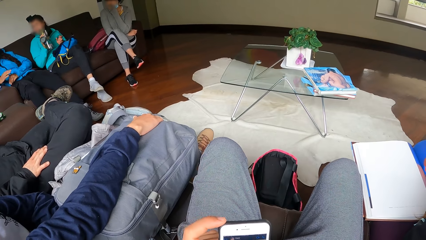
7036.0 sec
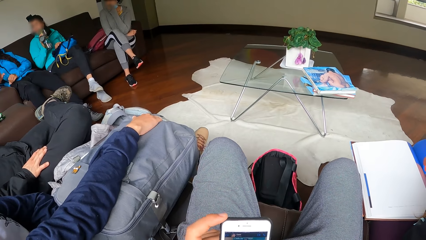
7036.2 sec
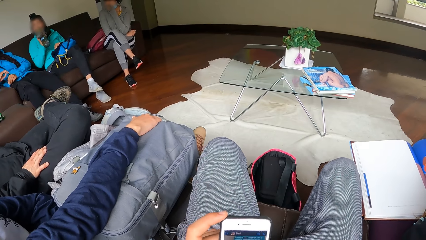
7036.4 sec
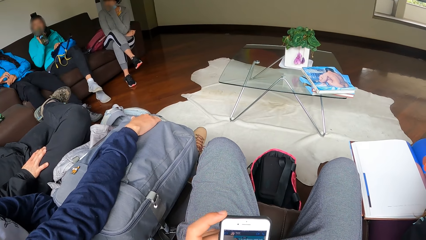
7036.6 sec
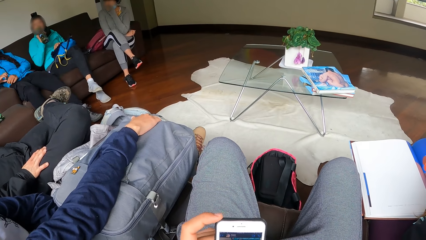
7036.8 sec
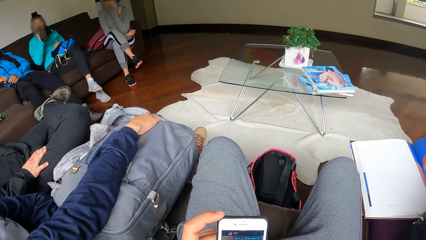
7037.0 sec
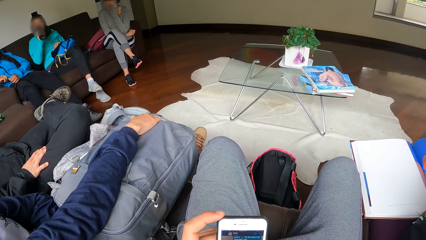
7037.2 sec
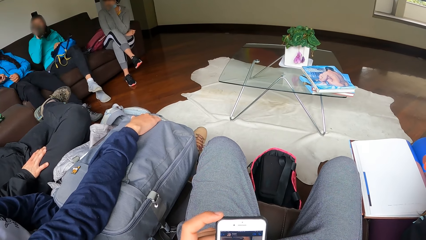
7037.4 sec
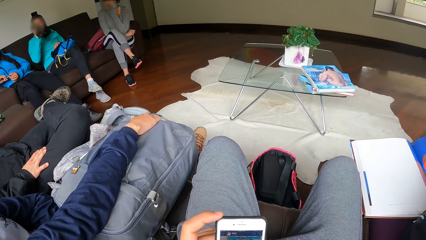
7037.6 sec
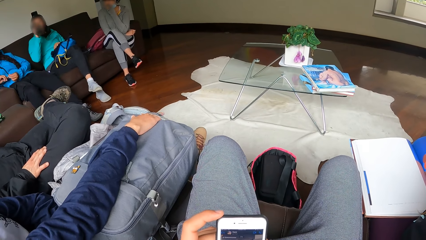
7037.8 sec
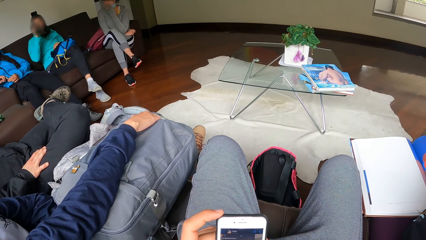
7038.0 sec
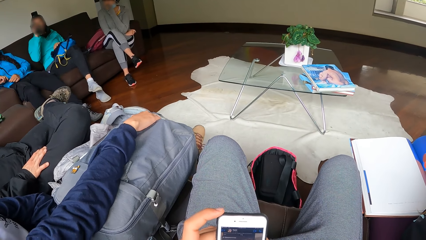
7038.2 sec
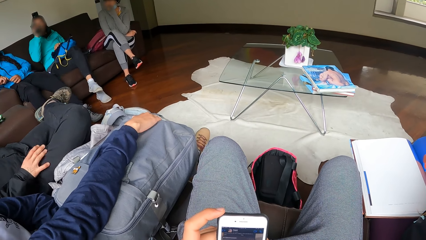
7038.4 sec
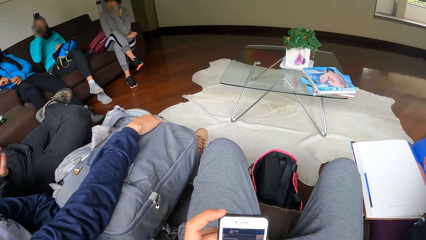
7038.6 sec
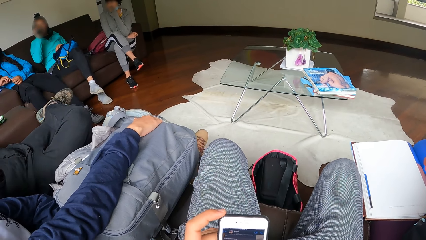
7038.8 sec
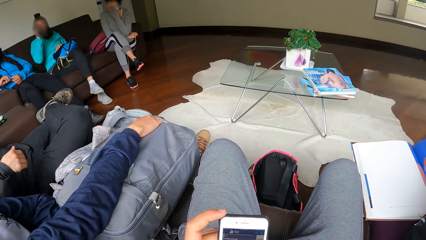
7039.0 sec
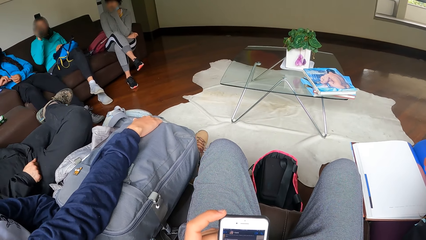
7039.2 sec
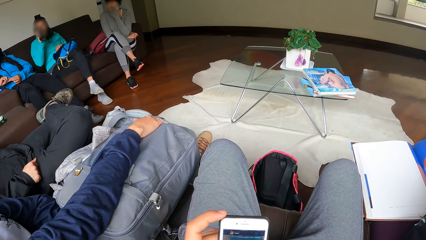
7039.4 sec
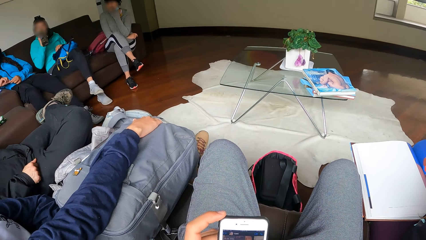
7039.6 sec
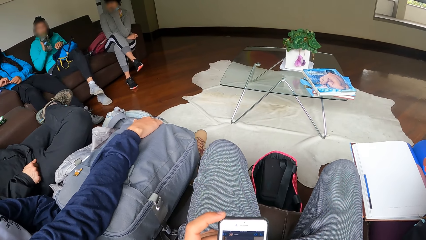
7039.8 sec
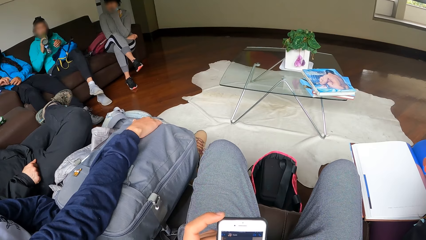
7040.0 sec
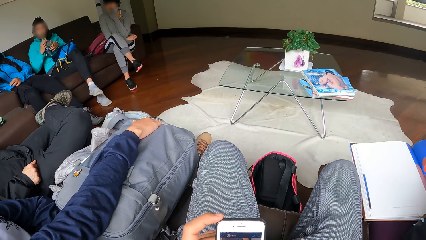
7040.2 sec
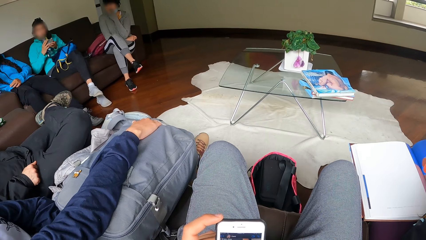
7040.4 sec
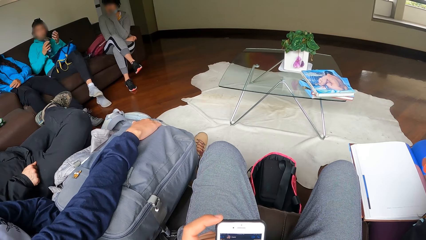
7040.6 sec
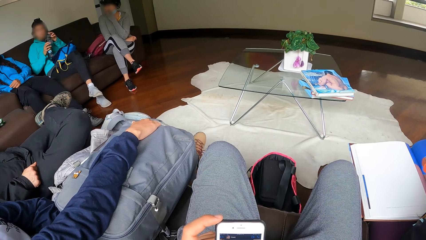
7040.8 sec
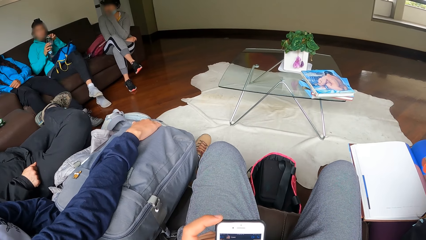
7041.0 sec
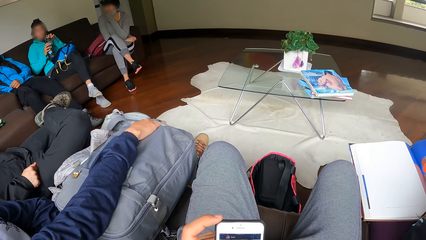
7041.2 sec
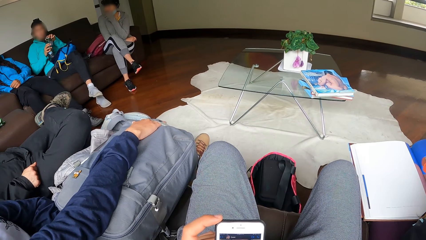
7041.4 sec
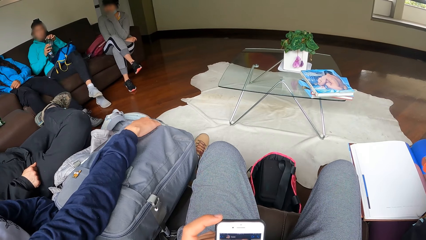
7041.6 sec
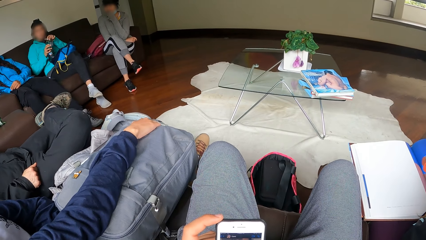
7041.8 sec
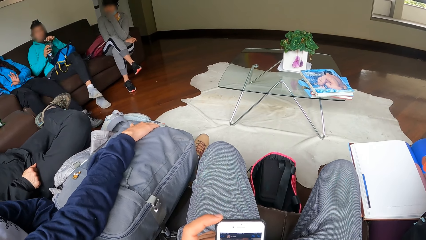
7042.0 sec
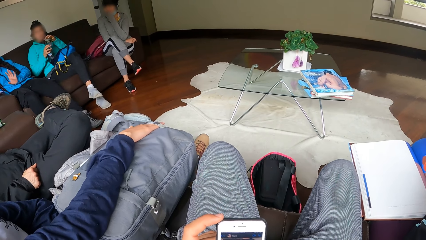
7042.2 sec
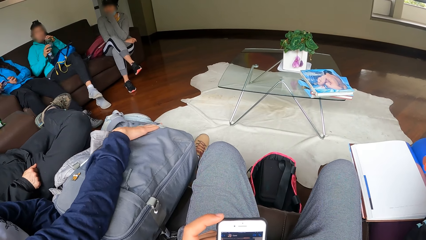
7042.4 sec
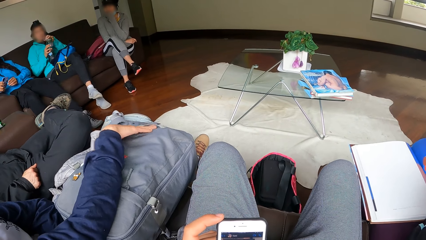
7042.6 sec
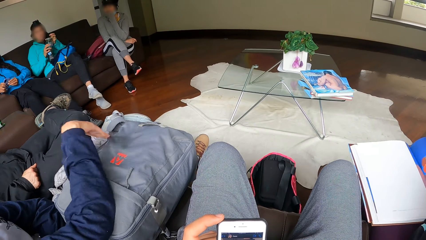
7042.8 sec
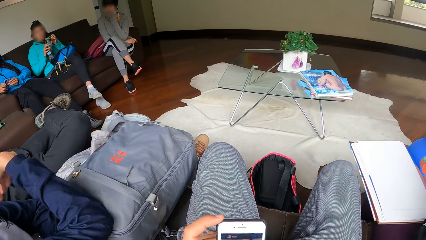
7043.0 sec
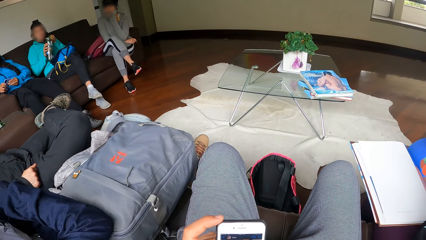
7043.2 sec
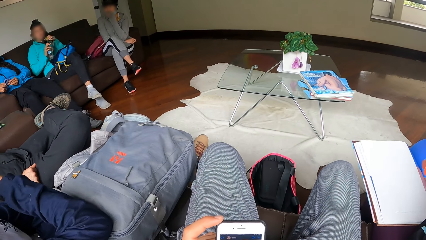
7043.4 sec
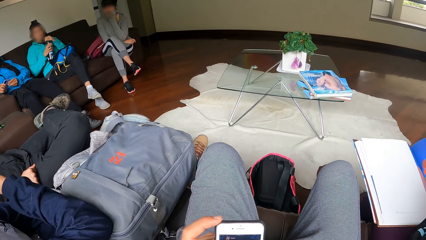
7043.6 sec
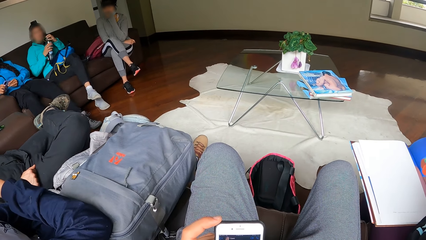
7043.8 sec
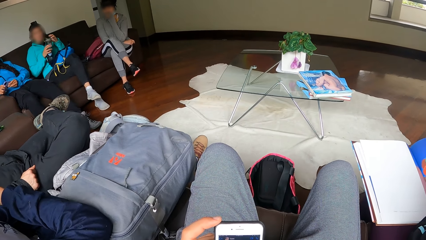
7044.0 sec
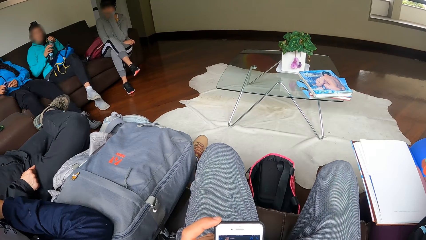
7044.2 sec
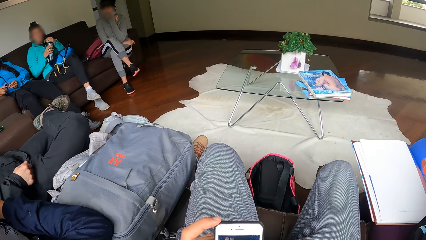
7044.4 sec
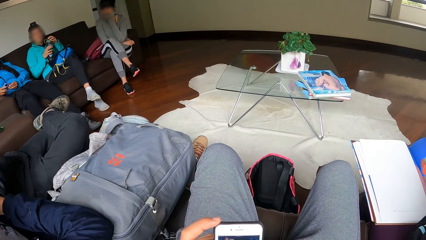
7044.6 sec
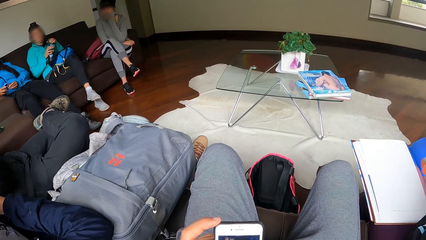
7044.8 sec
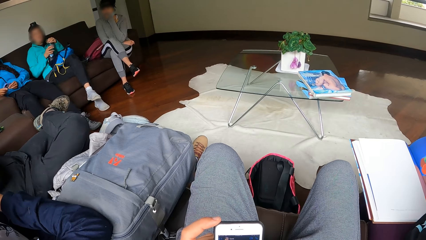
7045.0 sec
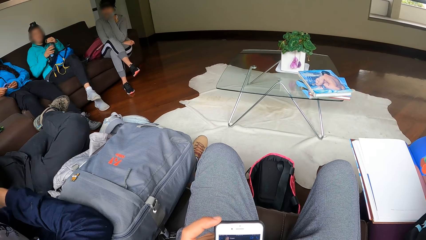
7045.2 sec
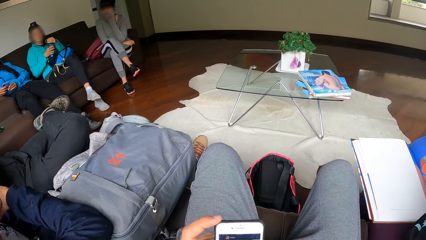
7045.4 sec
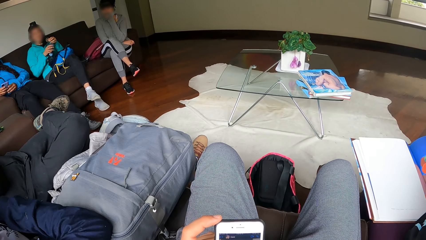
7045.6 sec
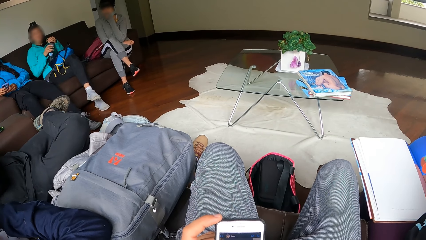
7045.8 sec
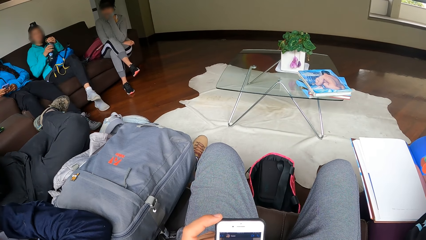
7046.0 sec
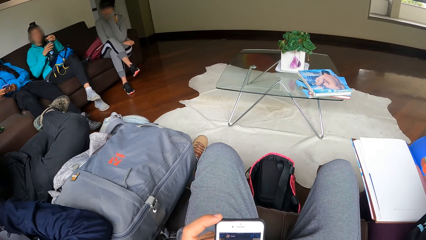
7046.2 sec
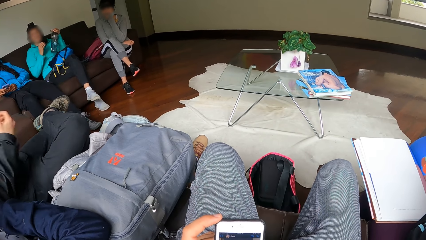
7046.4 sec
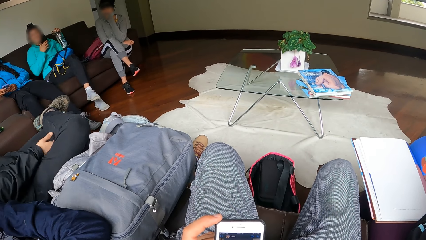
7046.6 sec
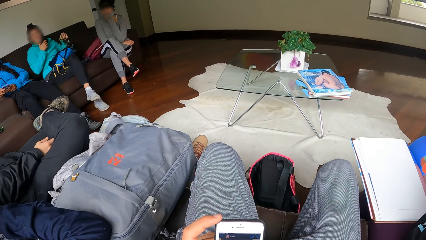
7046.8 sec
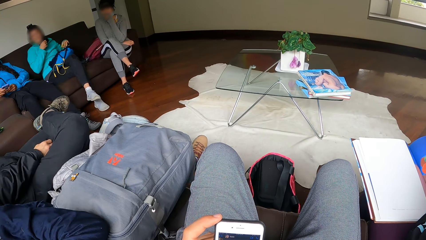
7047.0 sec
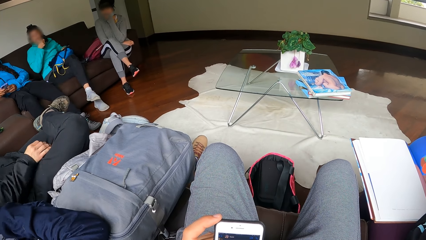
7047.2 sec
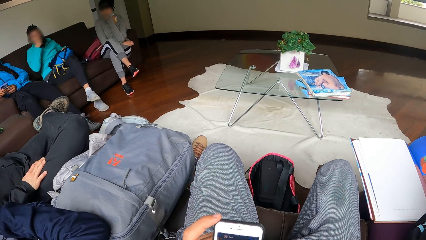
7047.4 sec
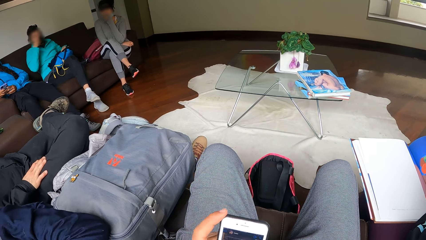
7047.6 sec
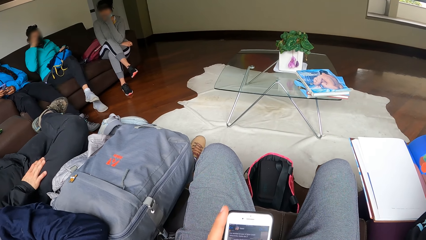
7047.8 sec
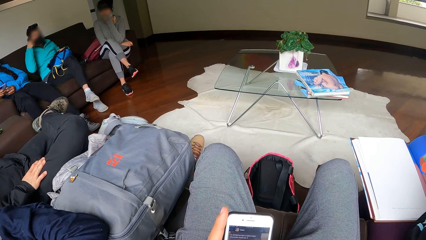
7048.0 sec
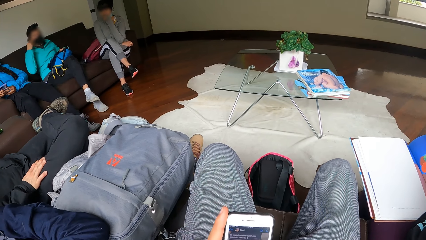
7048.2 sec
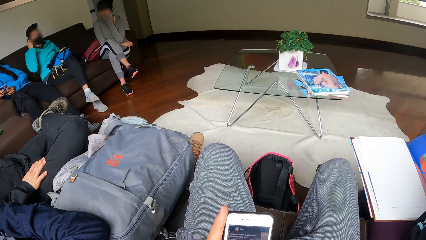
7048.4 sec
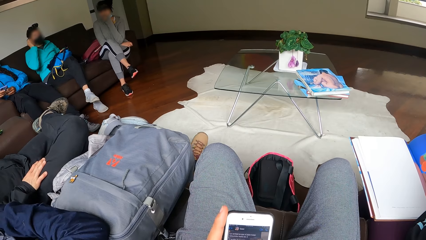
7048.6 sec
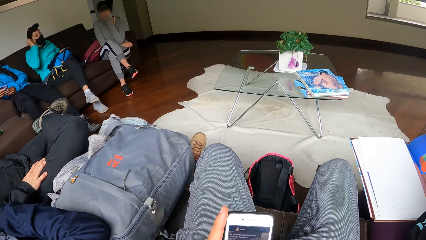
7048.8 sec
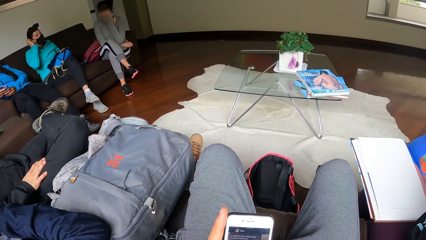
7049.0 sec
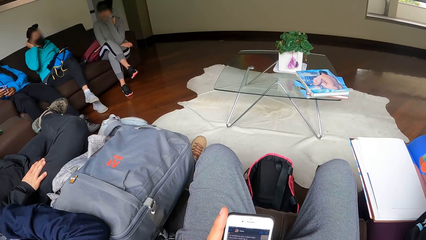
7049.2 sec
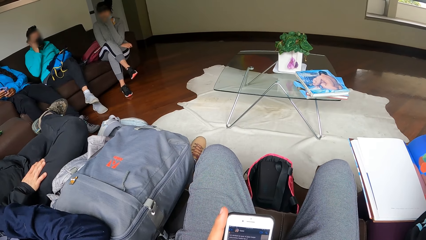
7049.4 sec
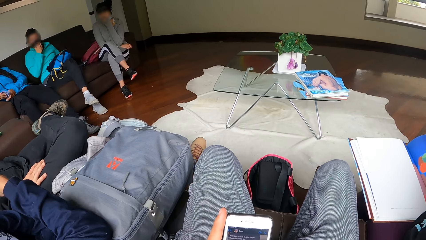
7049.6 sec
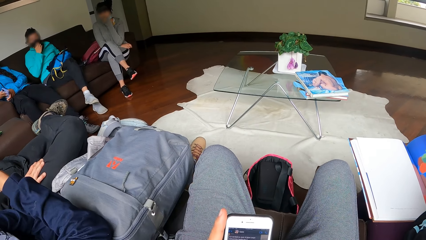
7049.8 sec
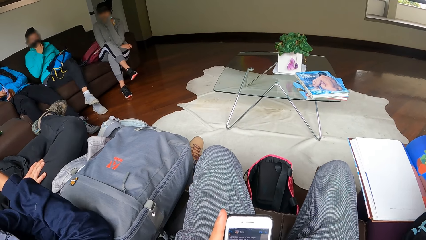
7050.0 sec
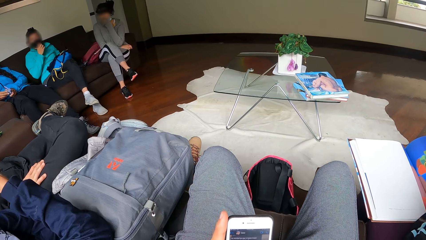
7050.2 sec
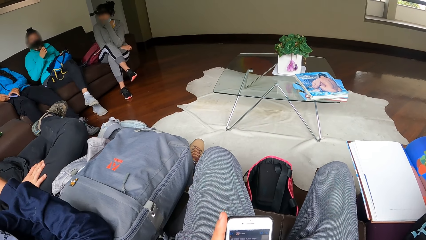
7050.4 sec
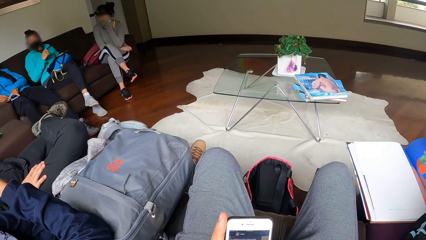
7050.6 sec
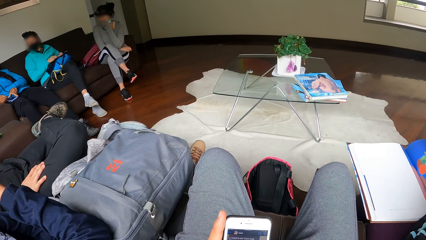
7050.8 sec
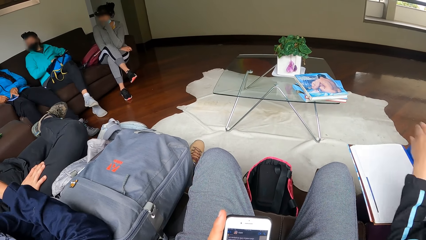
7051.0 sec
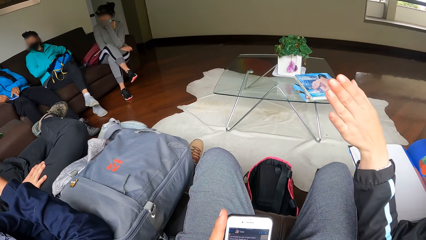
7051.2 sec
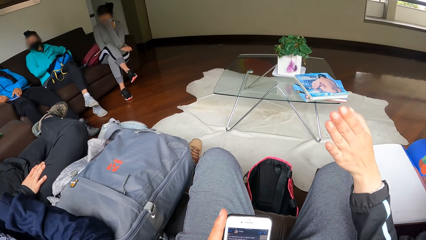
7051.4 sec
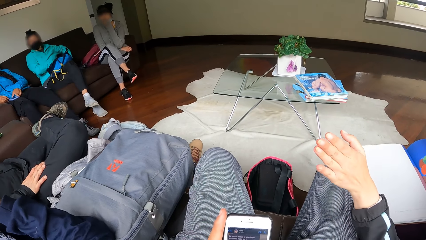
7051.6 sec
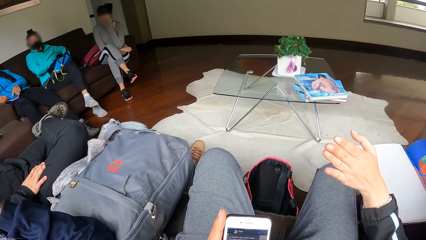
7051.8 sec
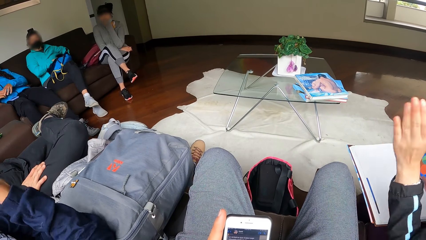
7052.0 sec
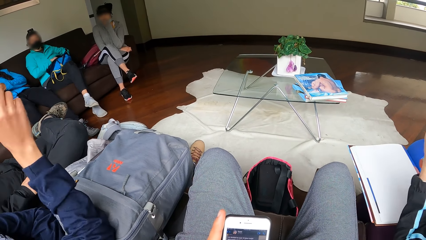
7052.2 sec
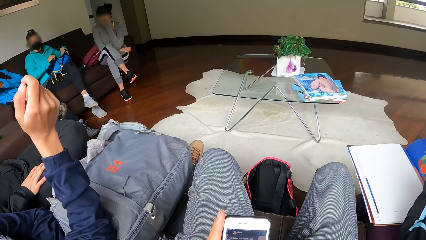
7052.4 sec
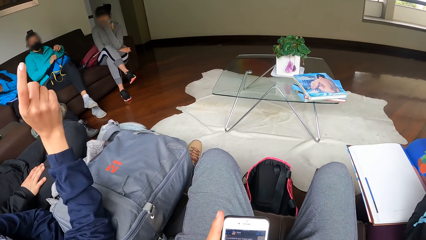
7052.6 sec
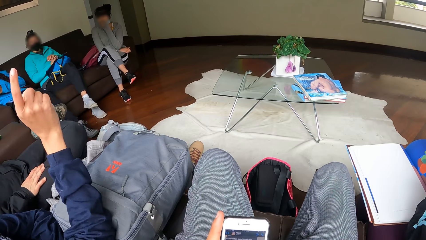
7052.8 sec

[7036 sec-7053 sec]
The camera wearer operates a mobile phone. A lady drinks from the bottle. The lady closes a lid on the bottle. Another lady reads a book. The first lady closes the bottle lid, adjusts the lid on the bottle, and puts the bottle on the couch. The camera wearer operates the mobile phone. A third lady raises her hand. The second lady interacts with the camera wearer.
